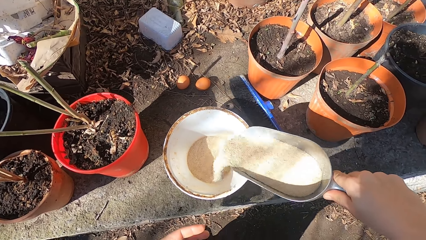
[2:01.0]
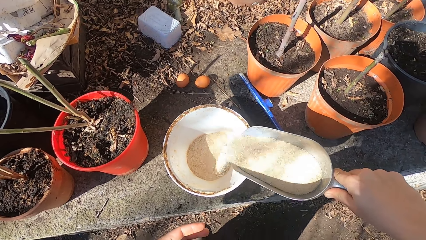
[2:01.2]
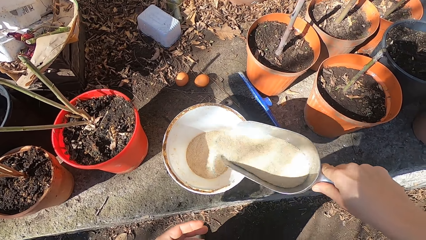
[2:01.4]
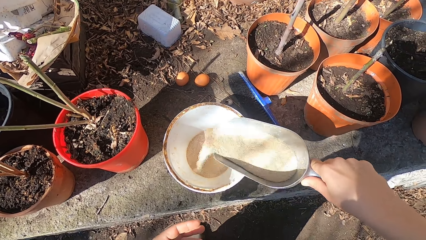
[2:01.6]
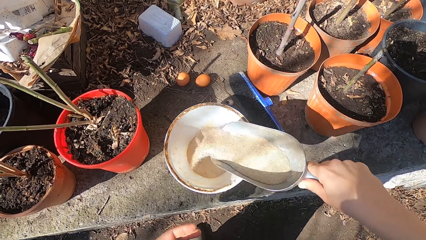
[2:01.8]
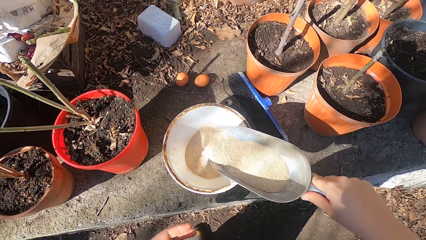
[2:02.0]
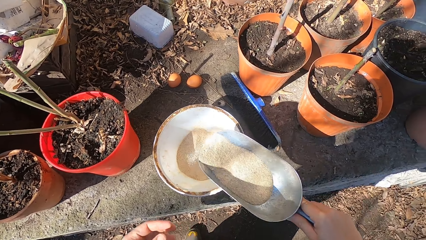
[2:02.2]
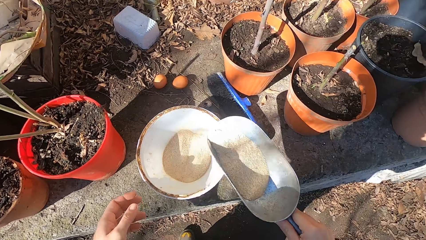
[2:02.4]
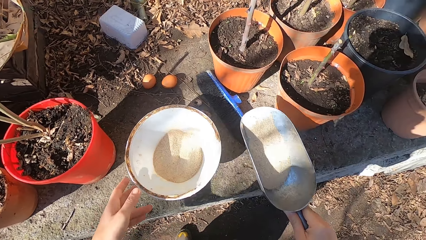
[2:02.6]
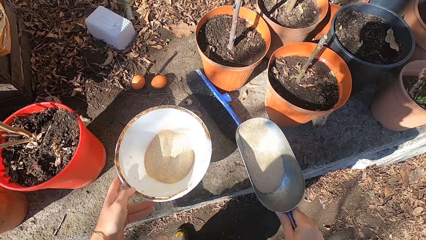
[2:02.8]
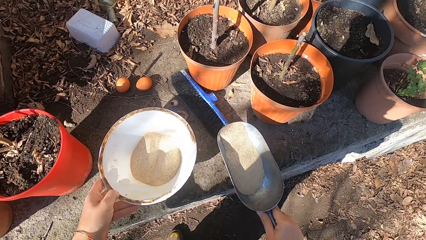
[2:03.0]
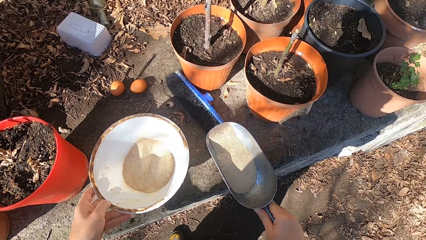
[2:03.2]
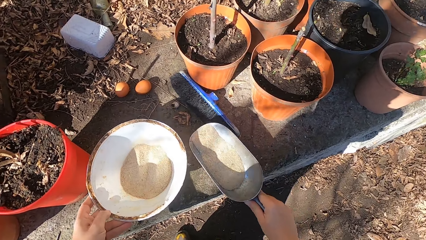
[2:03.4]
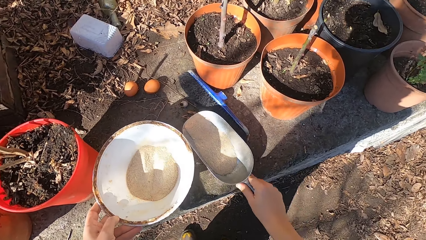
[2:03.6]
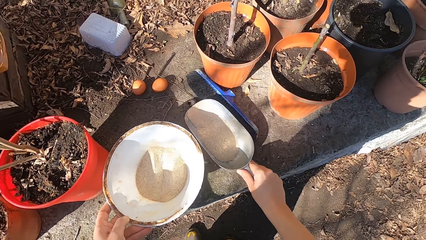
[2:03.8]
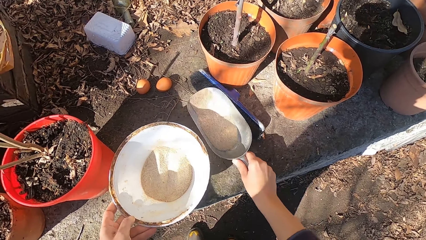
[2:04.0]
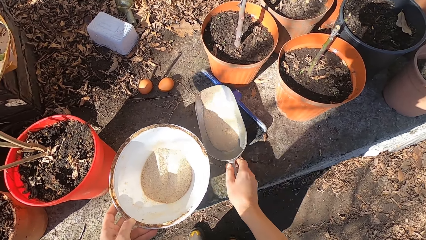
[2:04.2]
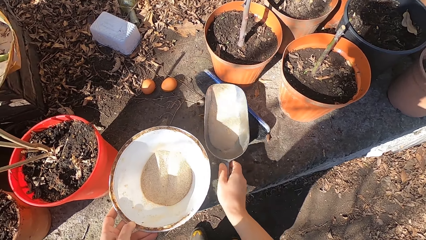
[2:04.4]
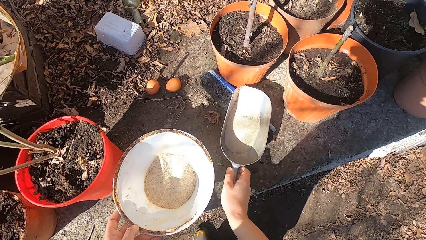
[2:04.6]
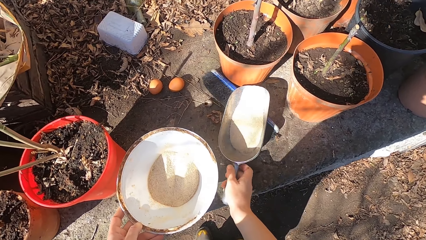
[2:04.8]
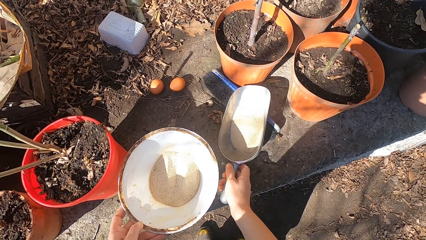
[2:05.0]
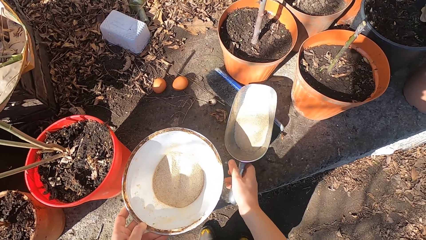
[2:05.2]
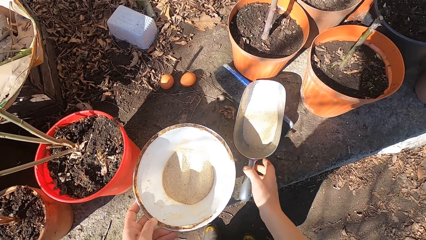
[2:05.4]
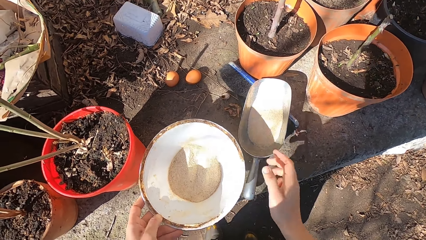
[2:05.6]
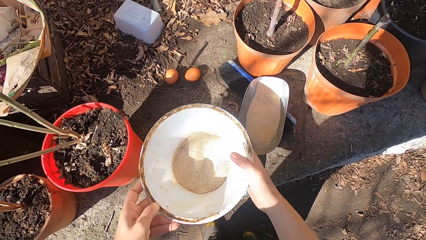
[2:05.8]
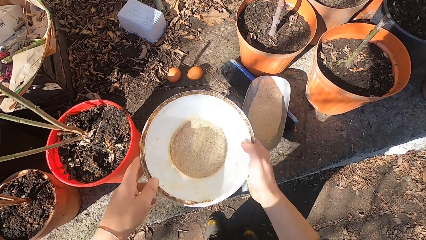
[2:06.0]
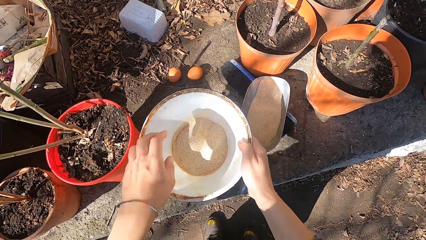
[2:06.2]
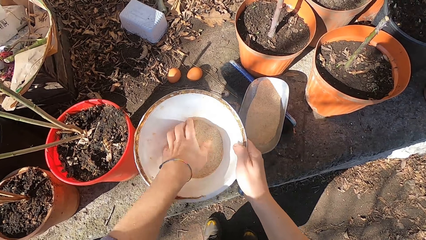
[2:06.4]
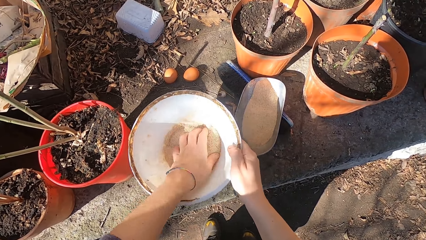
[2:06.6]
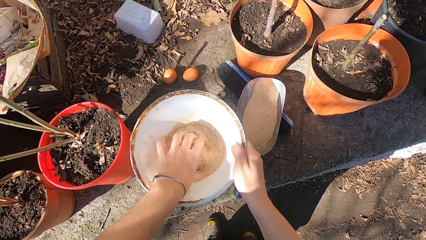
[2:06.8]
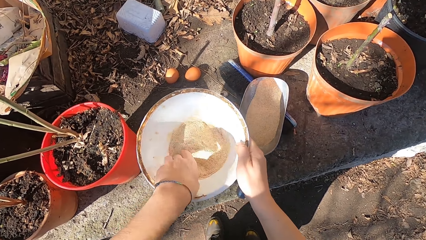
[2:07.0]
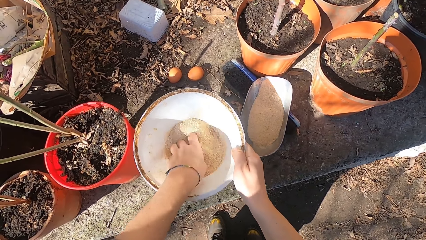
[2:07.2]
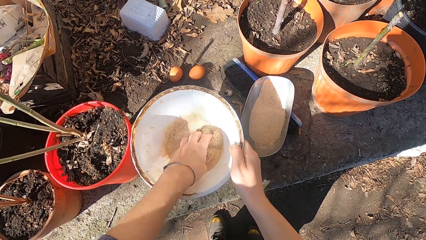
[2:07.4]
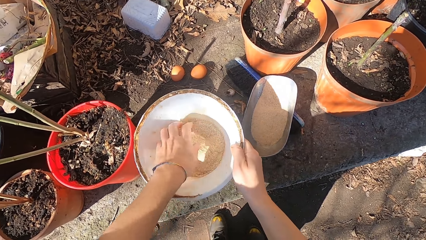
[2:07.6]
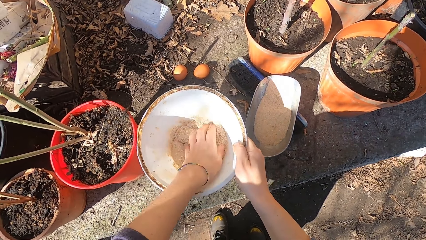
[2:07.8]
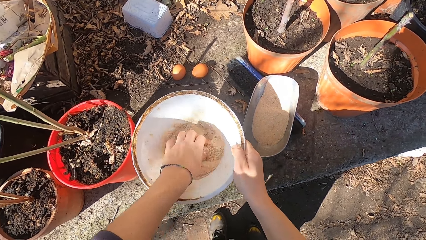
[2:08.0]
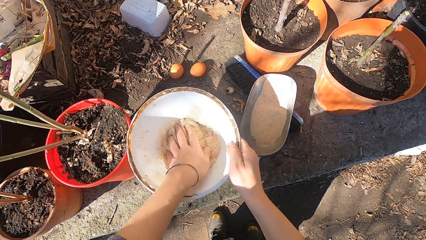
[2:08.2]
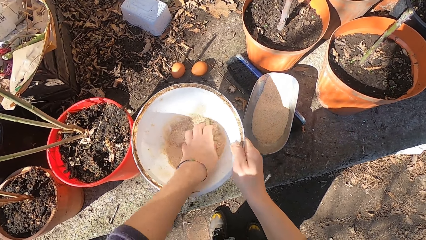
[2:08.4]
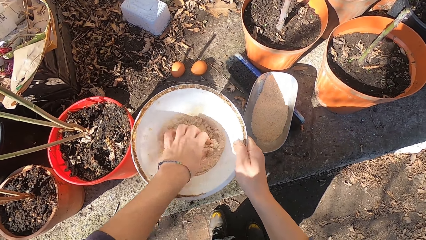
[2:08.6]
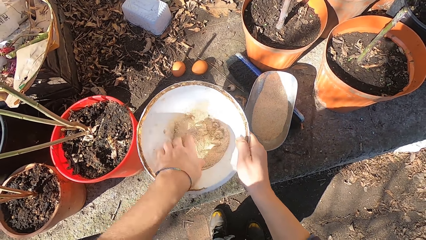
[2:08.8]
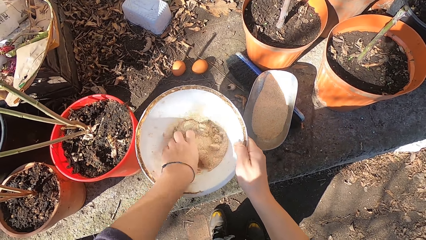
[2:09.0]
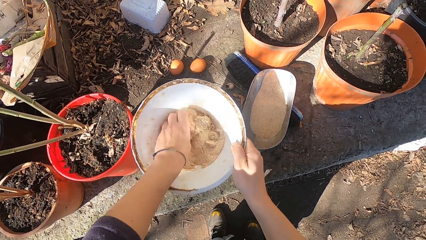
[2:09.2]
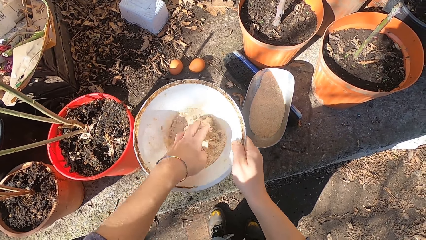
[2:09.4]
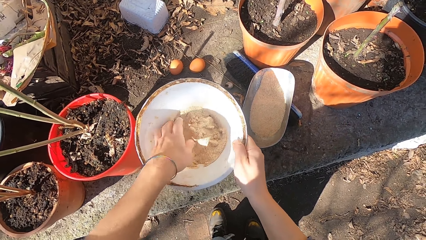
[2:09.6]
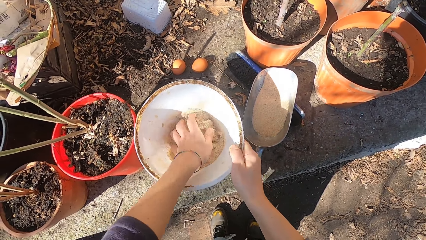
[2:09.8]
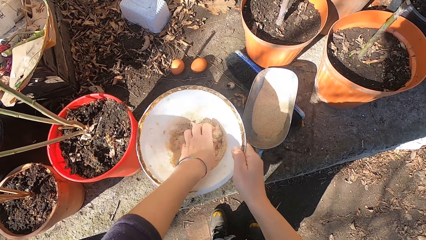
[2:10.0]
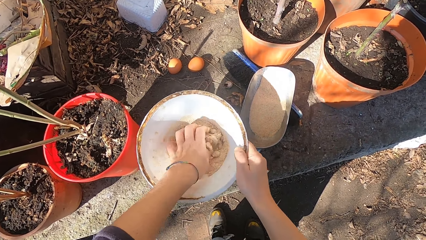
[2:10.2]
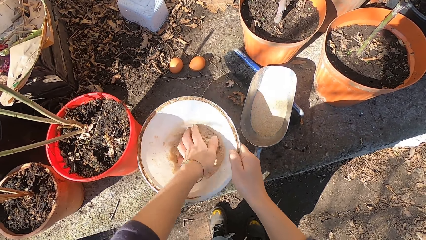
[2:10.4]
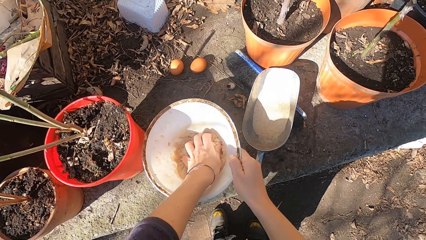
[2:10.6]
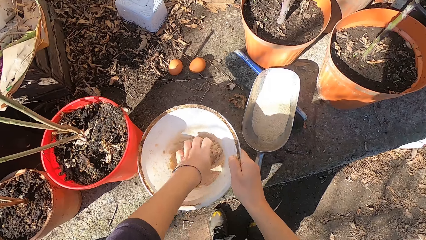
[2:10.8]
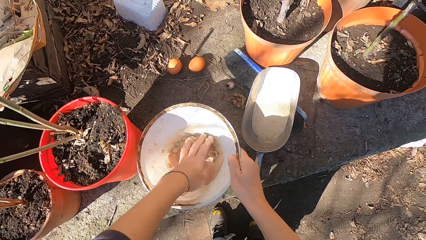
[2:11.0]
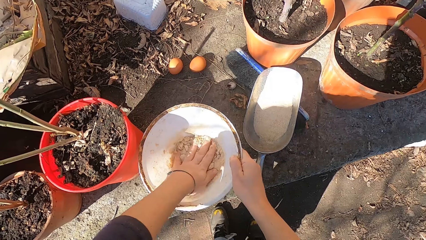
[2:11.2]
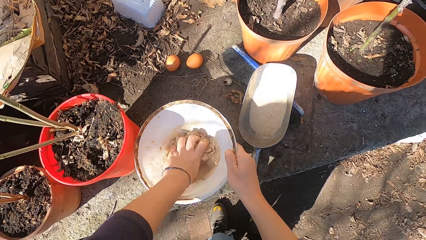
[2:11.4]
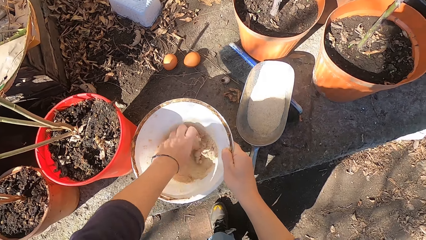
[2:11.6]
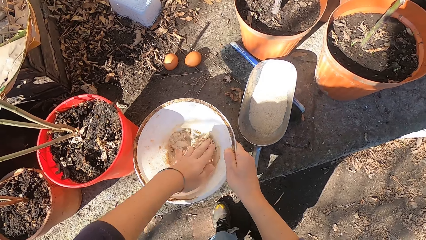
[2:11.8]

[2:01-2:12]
The camera wearer lifts the bowl with his left hand. He drops the scooping spoon on the pavement with his right hand. He holds the bowl with both hands. He touches the animal feed. He mixes the poultry feed and water in the bowl with his left hand.

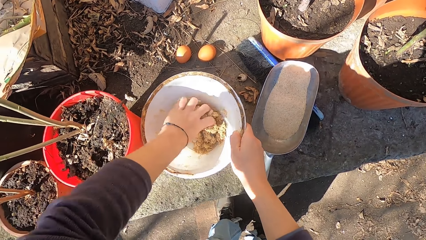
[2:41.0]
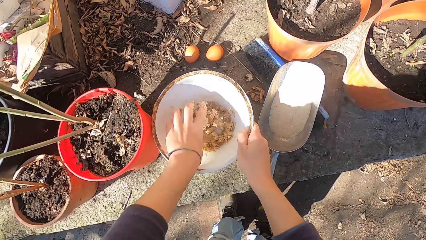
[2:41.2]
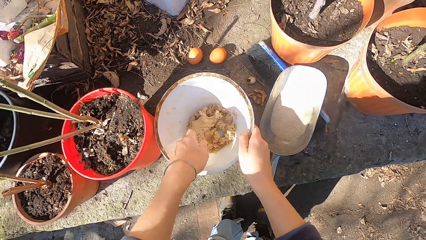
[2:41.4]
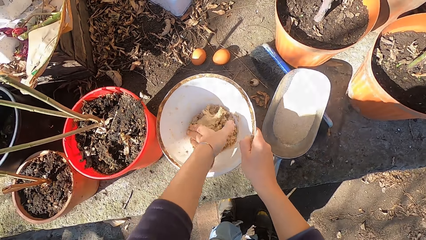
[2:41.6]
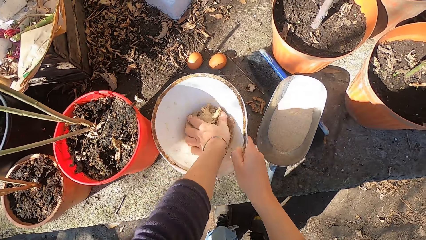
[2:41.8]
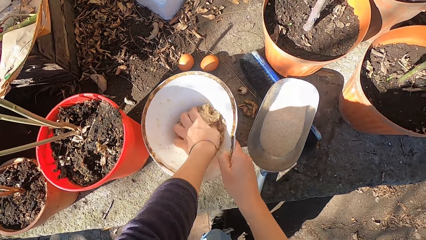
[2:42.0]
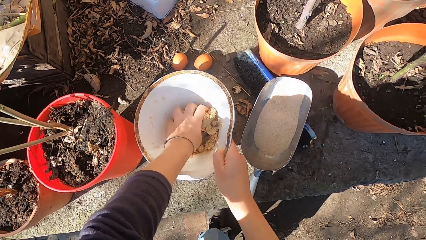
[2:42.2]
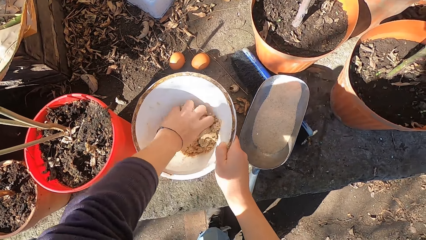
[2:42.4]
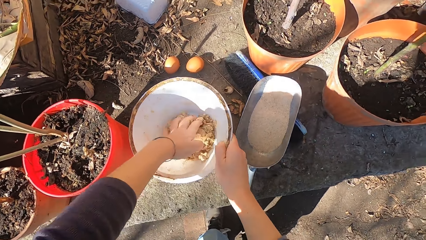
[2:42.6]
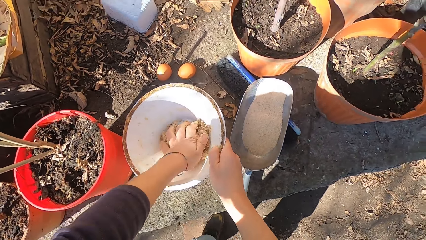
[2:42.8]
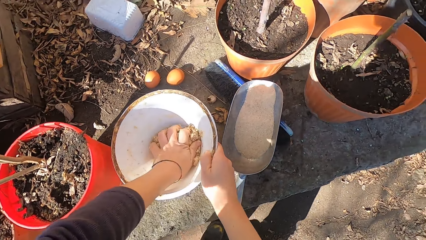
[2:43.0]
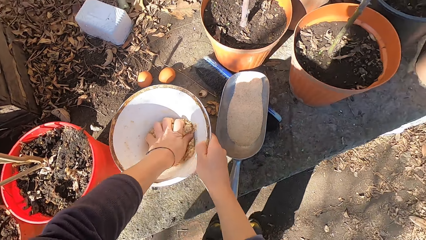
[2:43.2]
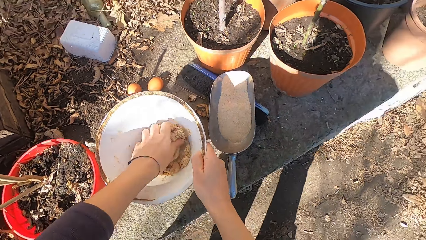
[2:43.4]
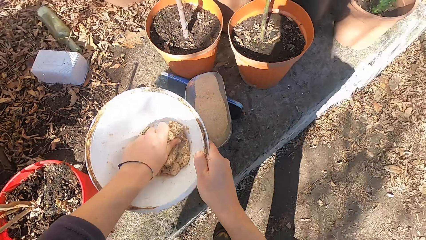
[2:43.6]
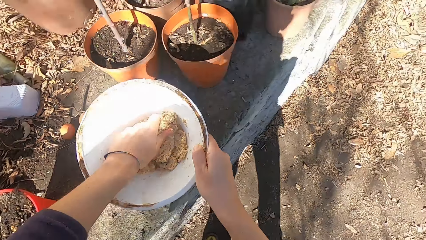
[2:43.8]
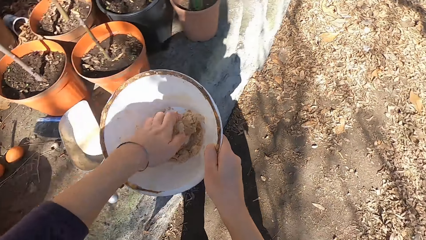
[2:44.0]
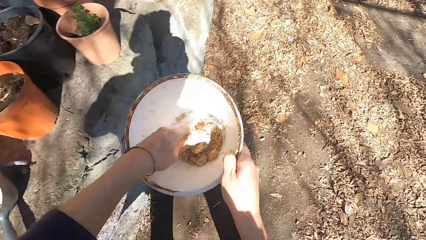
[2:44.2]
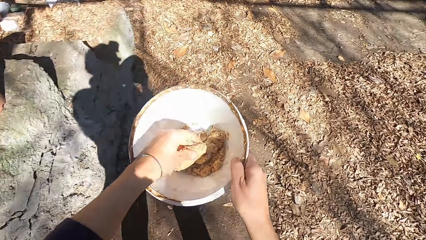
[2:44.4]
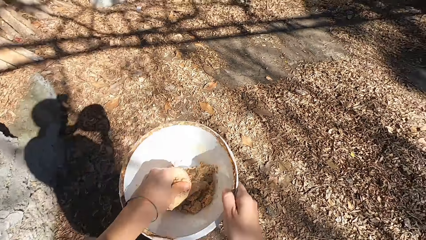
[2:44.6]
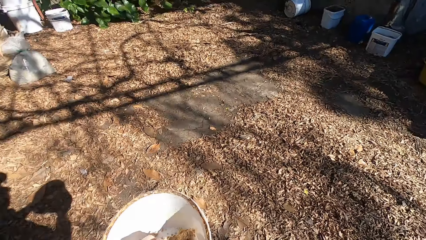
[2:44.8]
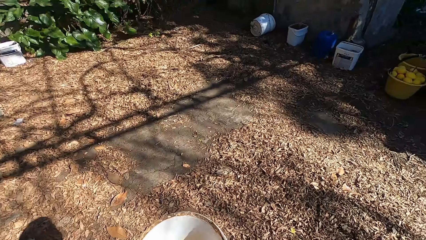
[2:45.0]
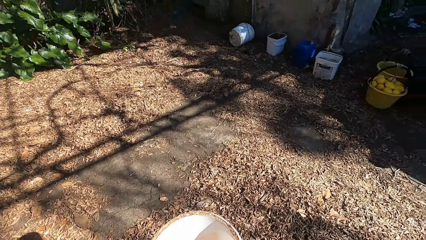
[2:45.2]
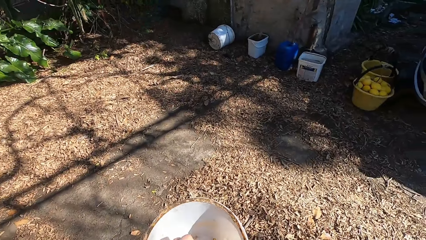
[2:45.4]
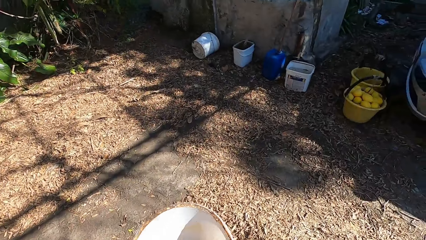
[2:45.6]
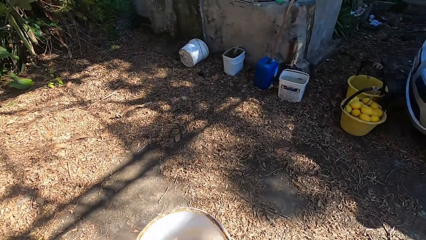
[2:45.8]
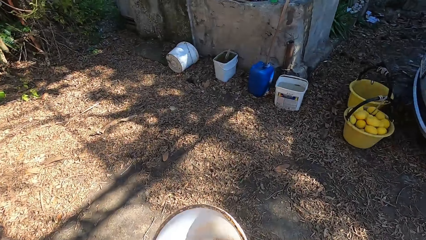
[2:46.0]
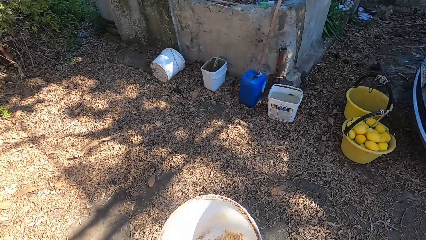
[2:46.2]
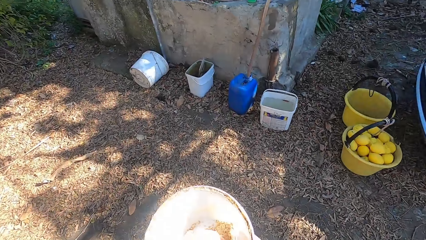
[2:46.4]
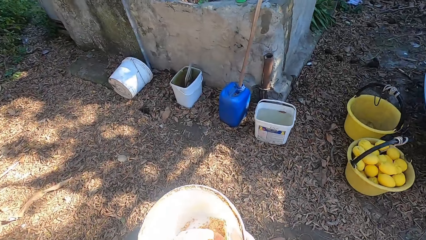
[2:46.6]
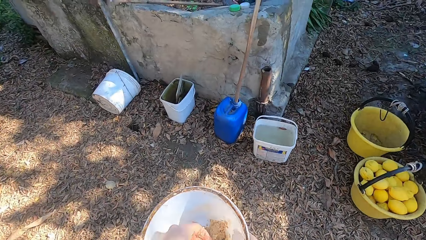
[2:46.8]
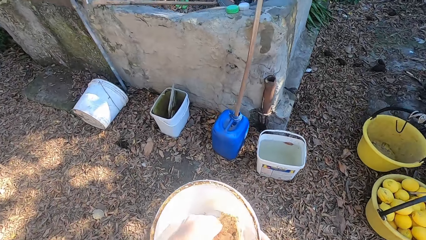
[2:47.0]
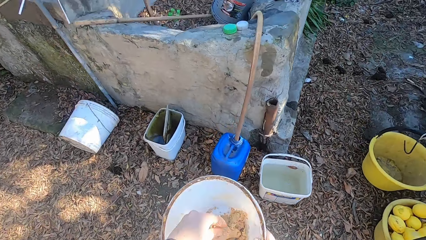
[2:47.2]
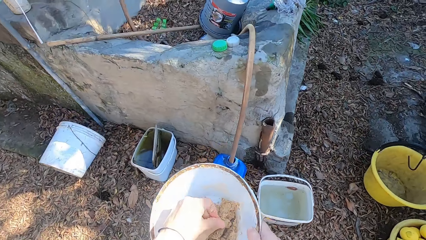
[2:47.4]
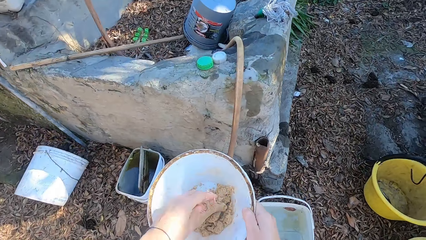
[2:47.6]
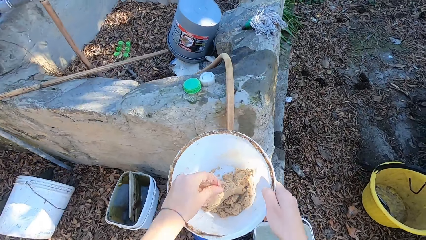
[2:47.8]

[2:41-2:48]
The camera wearer lifts the bowl from the pavement with his right hand. He carries the bowl. He walks around.
